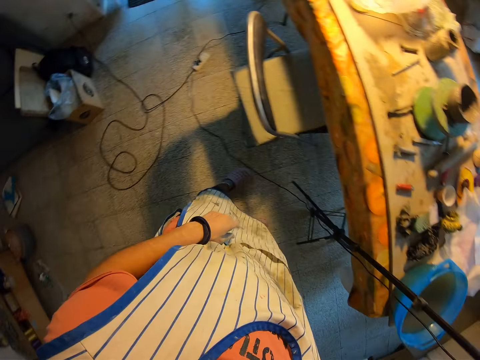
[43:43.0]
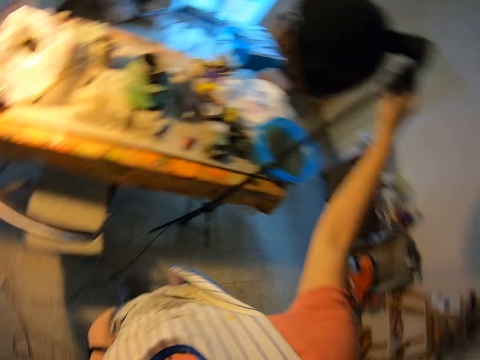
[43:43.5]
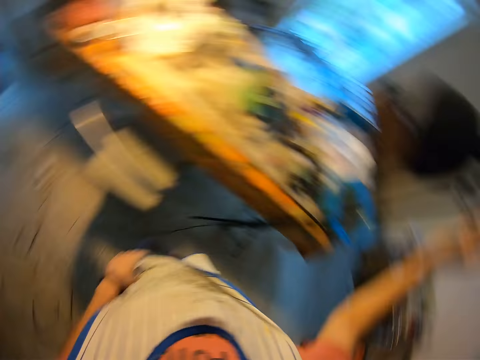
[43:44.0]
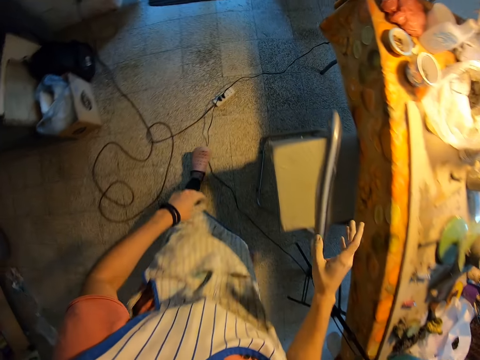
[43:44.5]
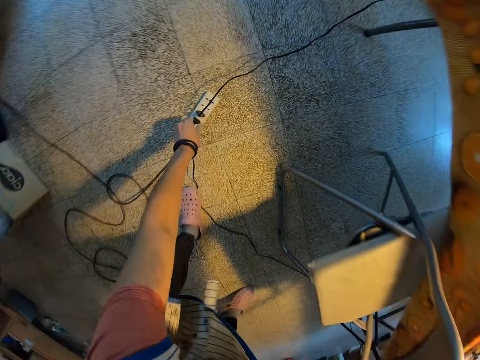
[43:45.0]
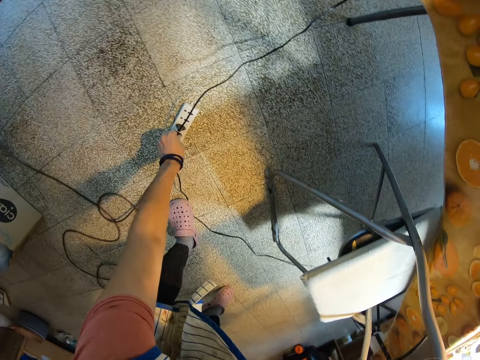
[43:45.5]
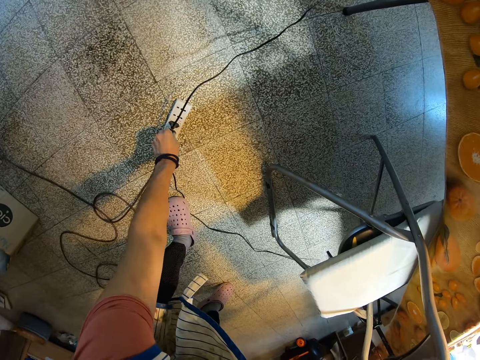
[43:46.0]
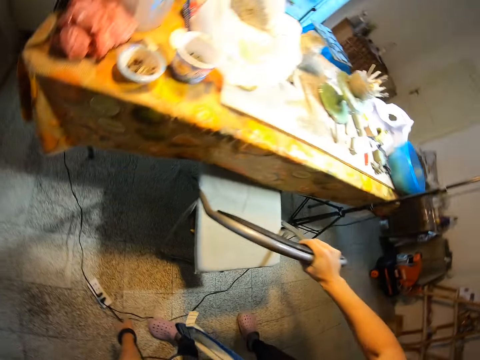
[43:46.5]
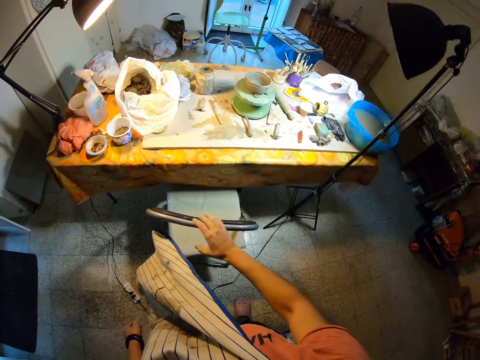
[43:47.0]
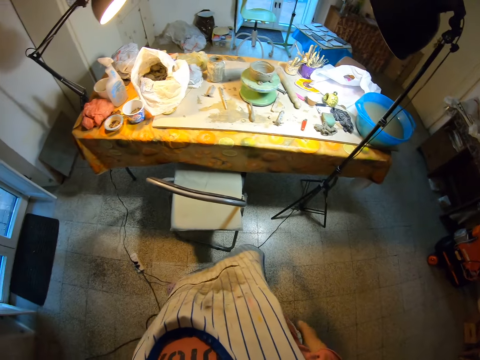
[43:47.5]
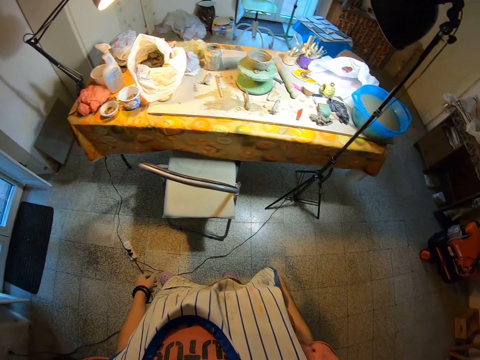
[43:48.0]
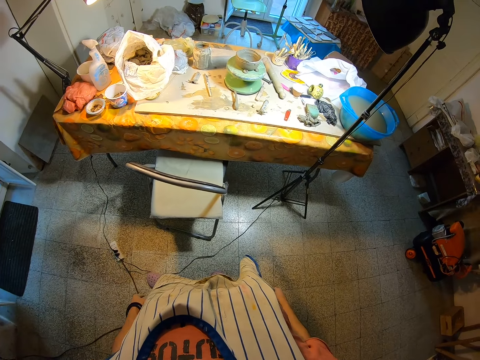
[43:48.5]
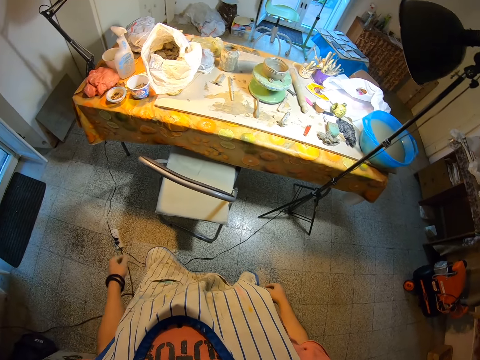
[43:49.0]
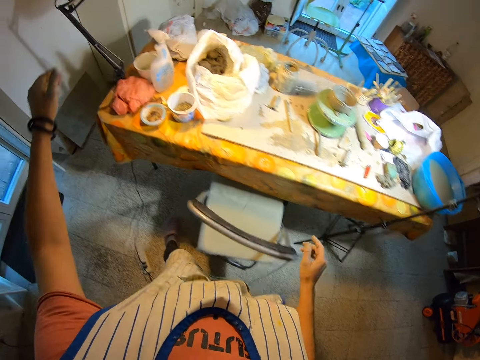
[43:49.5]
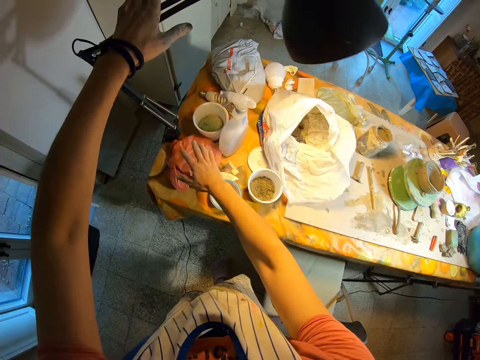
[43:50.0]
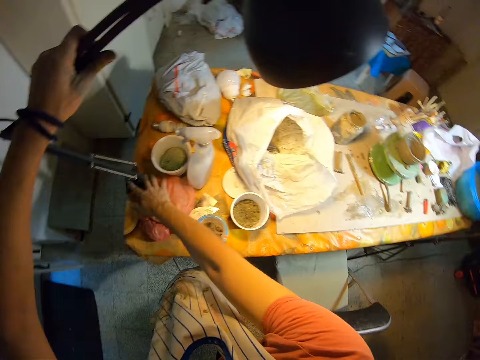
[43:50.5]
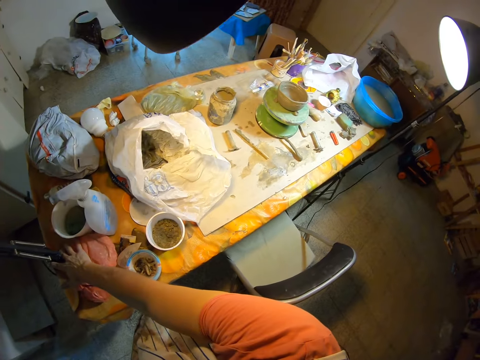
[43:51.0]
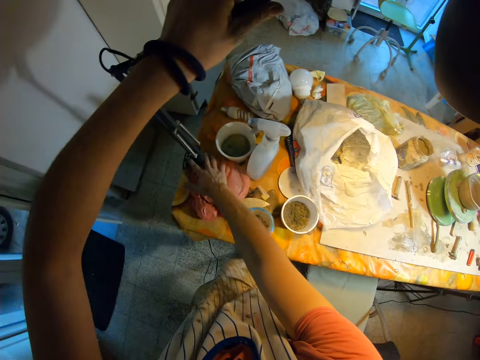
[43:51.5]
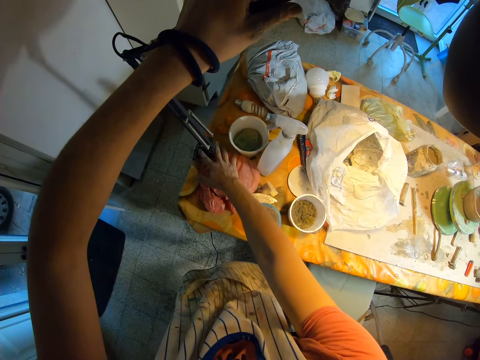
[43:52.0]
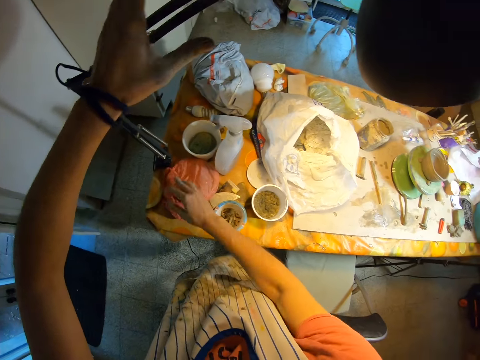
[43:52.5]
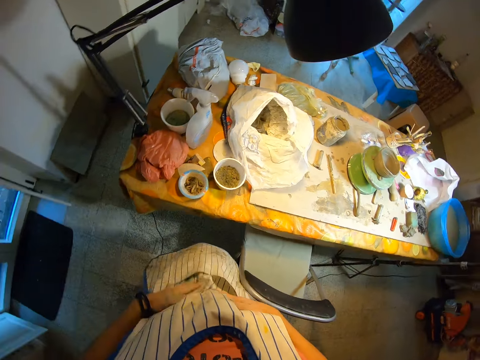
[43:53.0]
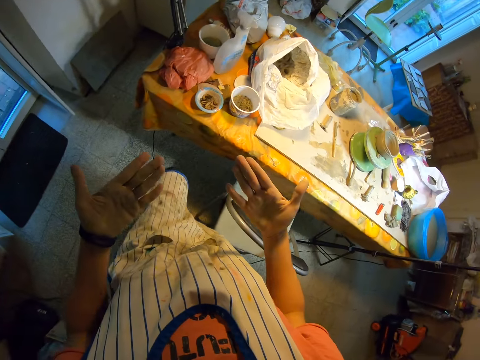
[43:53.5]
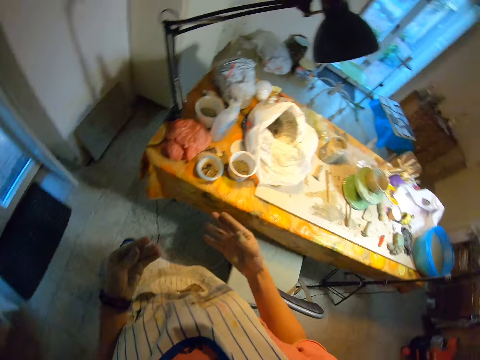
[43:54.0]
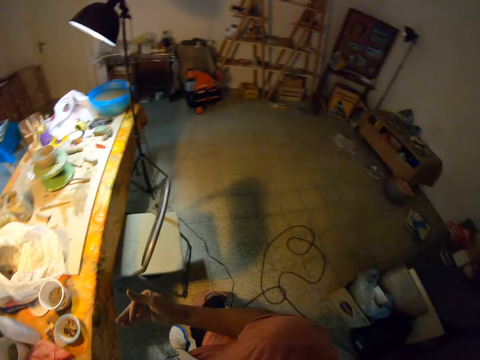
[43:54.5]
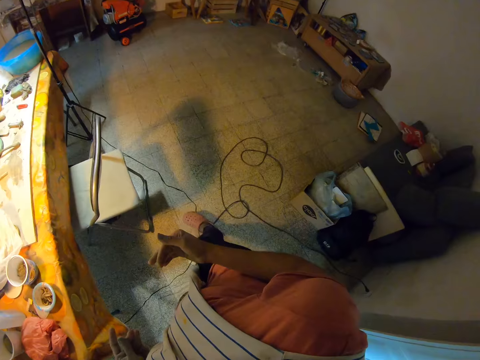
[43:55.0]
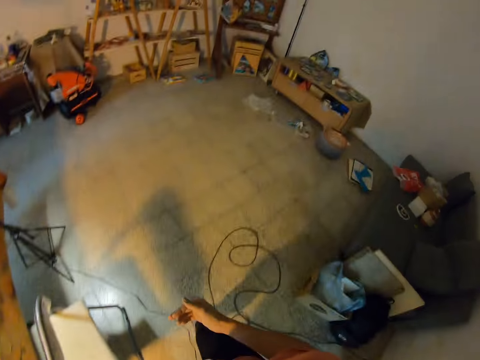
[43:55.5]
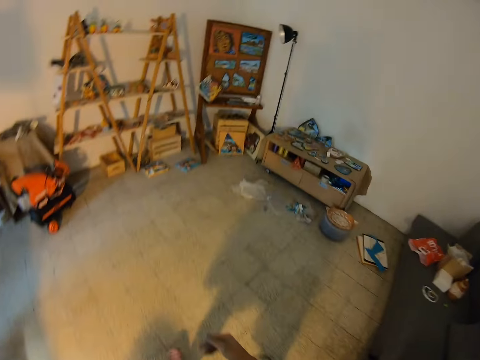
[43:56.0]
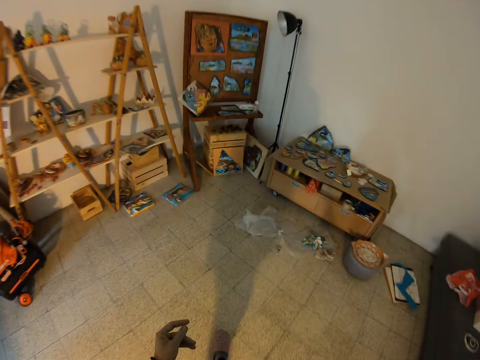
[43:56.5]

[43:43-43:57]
The camera wearer holds the chair with her right hand. She adjusts the cable in the extension with her left hand. She unplugs the wire. She looks around the workshop. She adjusts the lamp with her left hand. She places her right hand on a pink plastic on the table. She wipes both hands on the apron. She looks around the workshop.

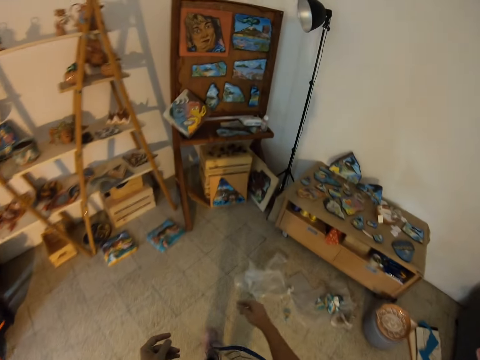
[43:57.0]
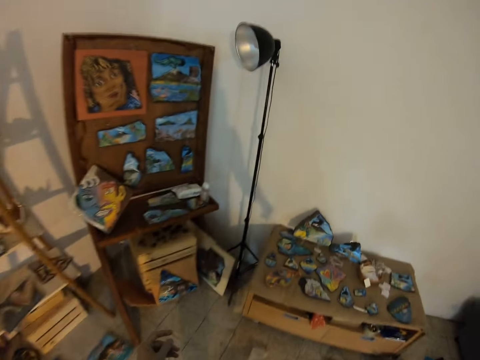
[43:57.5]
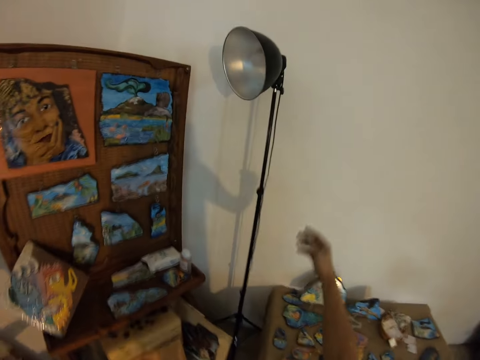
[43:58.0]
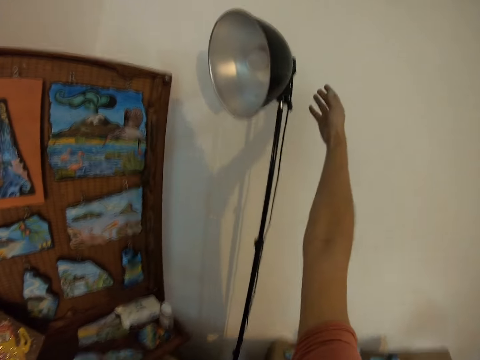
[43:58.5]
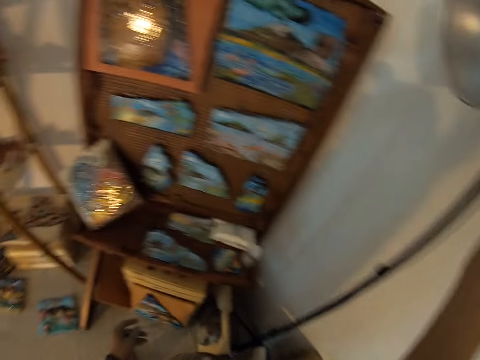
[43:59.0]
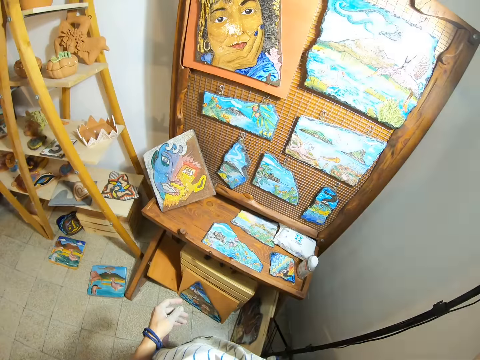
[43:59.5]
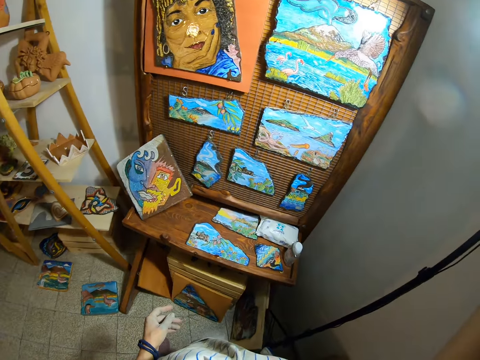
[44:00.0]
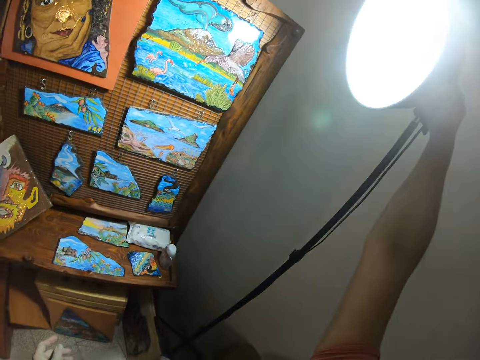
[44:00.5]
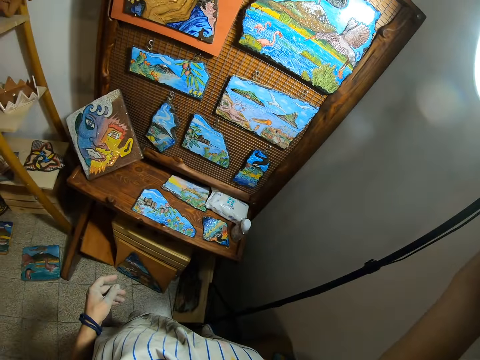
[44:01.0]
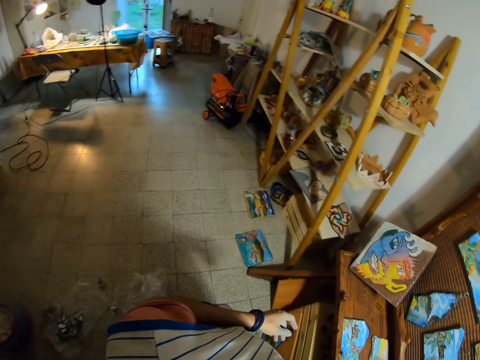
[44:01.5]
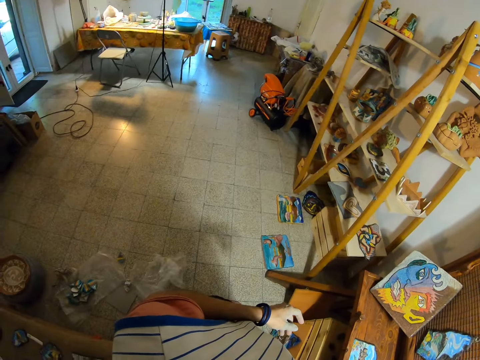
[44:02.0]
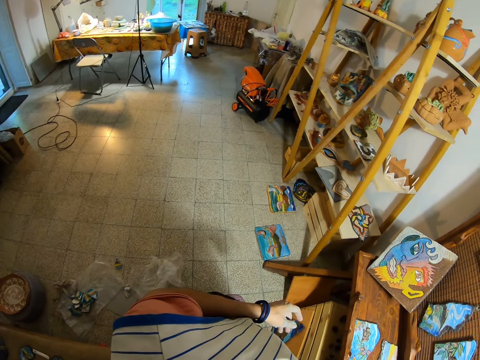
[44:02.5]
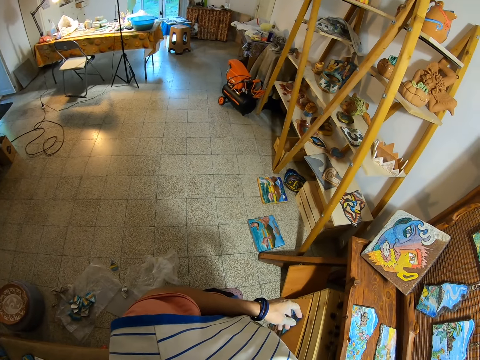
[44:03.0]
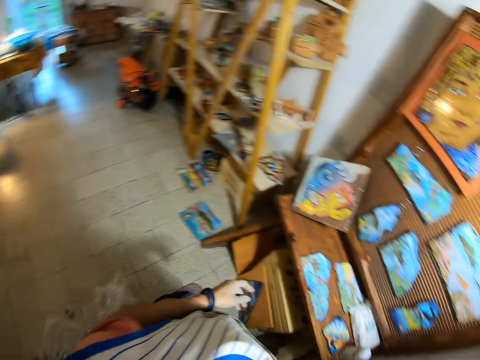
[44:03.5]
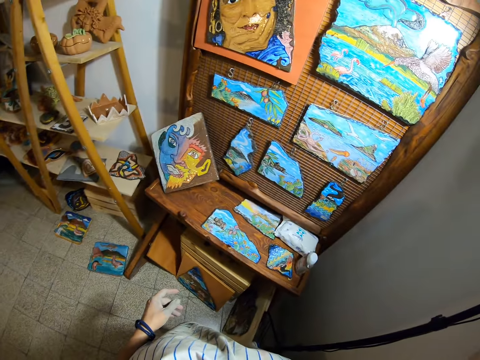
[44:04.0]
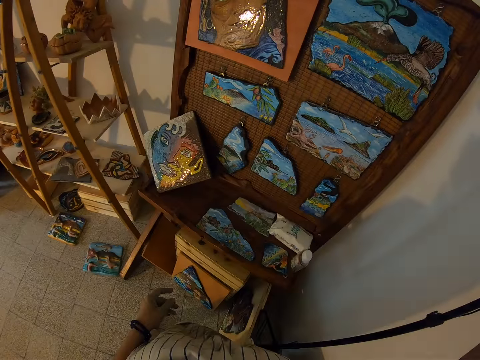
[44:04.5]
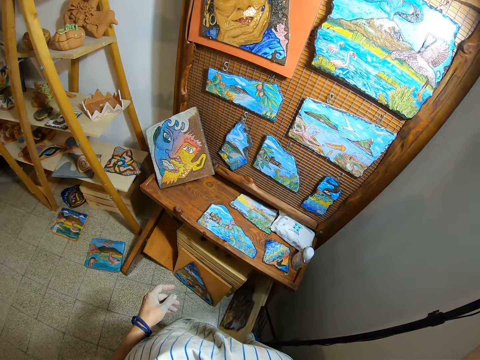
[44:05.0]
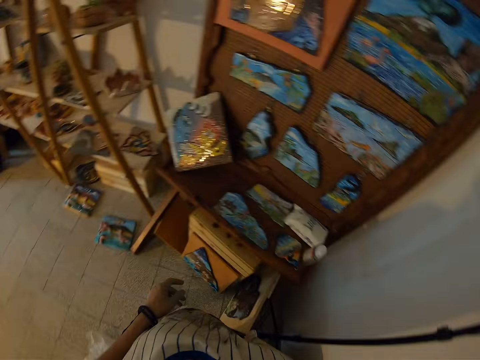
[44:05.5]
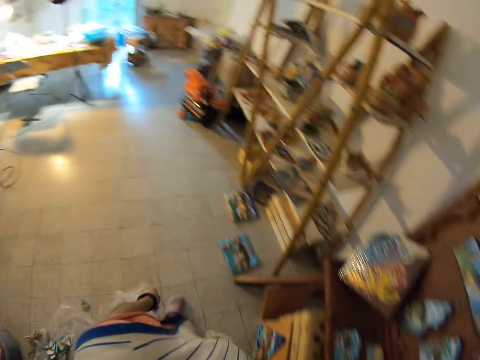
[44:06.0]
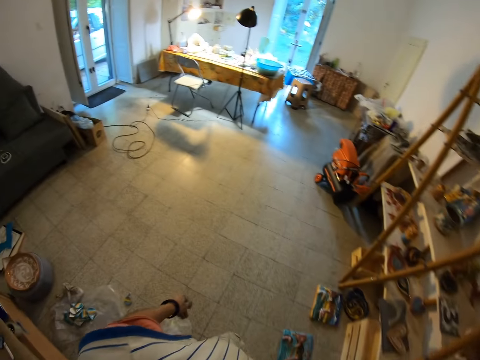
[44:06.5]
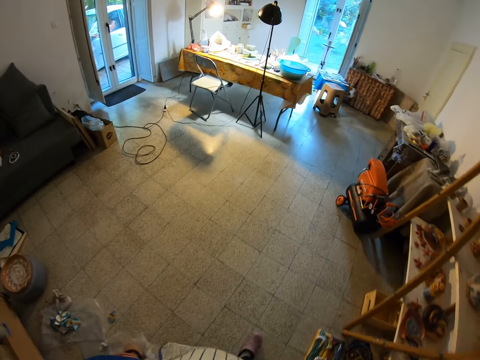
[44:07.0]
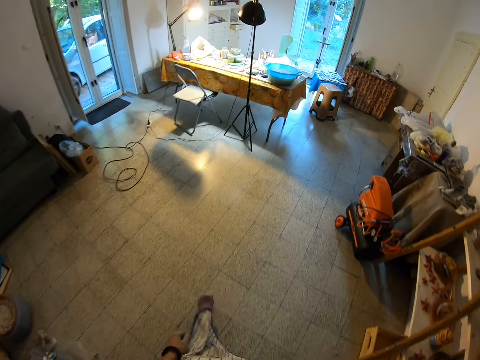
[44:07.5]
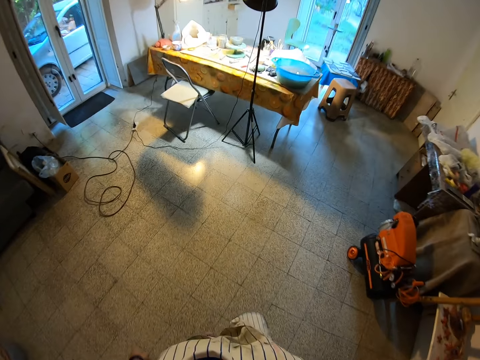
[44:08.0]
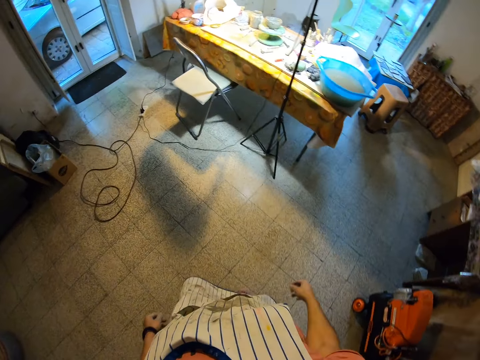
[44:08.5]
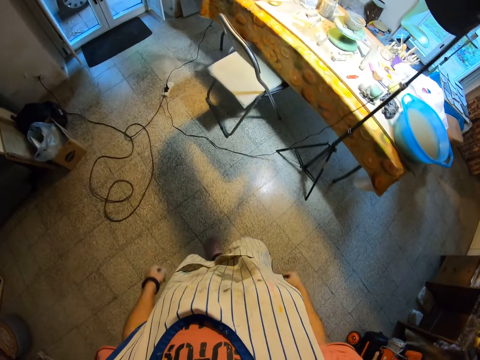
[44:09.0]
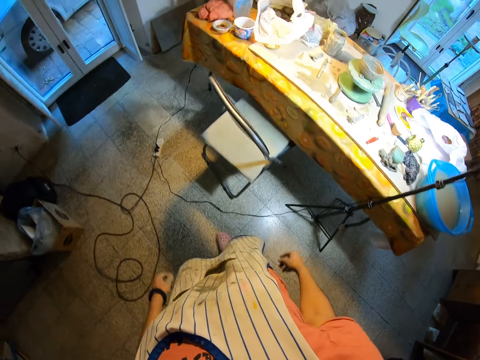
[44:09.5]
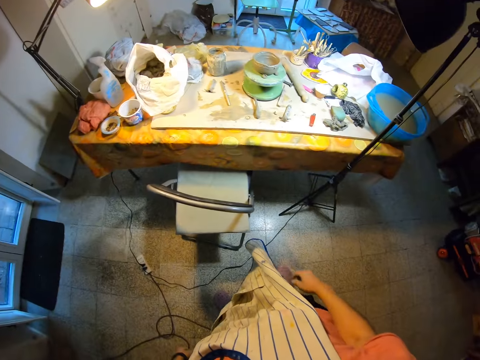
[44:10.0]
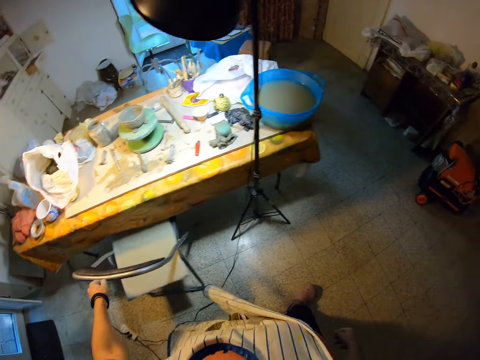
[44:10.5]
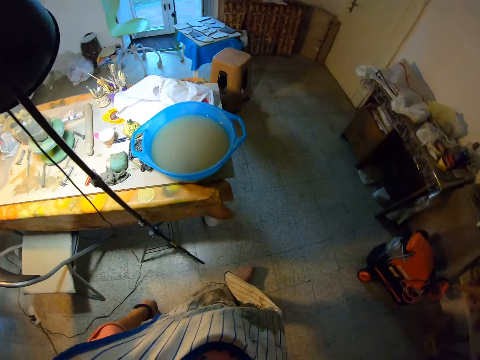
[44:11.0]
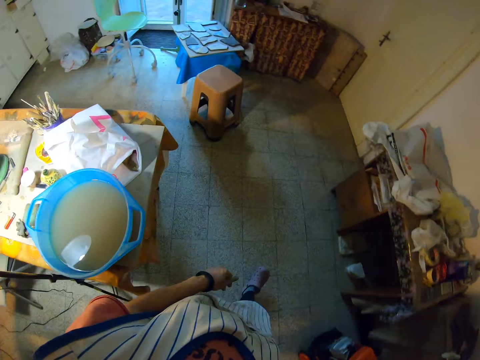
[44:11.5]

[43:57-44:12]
The camera wearer turns on a lamp with the switch with her right hand. She turns off the lamp with the switch with her right hand. She turns on the lamp with the switch with her right hand. She turns off the lamp with the switch with her right hand. She turns on the lamp with the switch with her right hand. She walks in the workshop.
